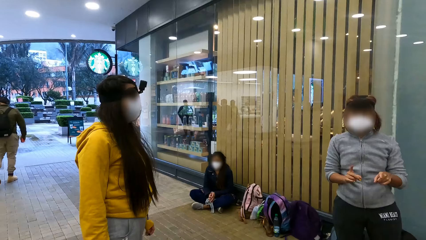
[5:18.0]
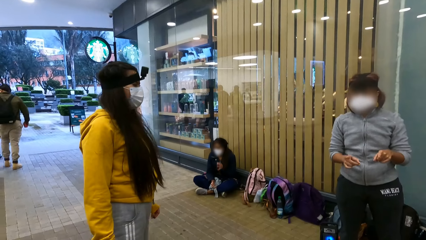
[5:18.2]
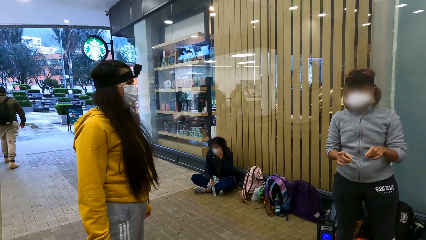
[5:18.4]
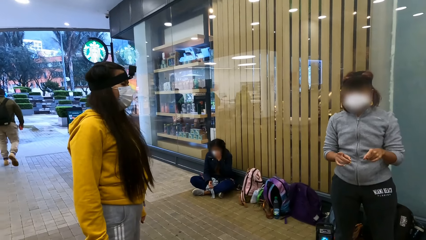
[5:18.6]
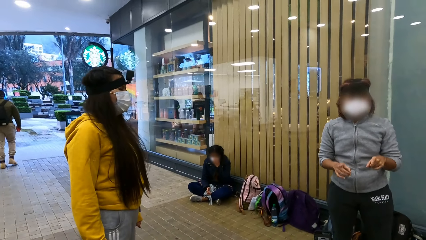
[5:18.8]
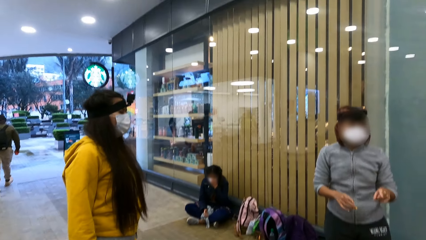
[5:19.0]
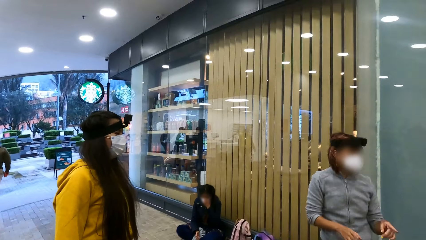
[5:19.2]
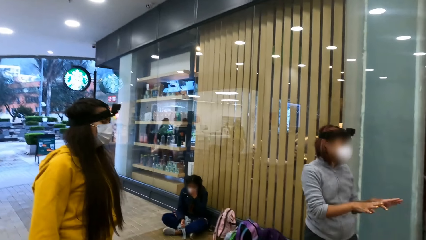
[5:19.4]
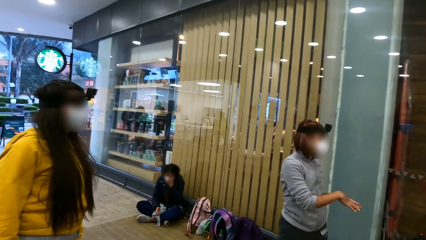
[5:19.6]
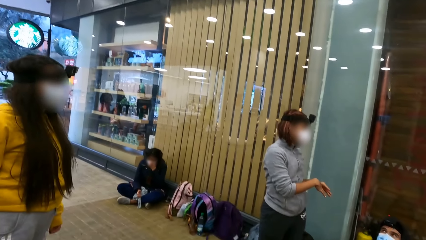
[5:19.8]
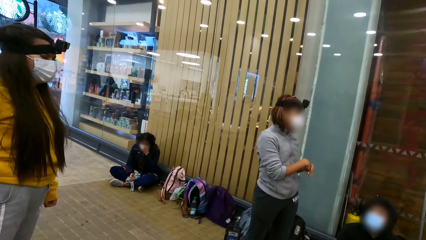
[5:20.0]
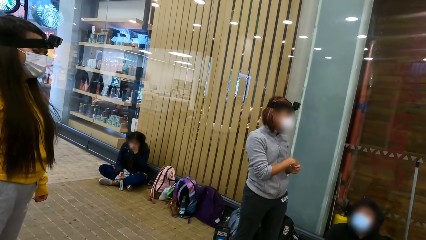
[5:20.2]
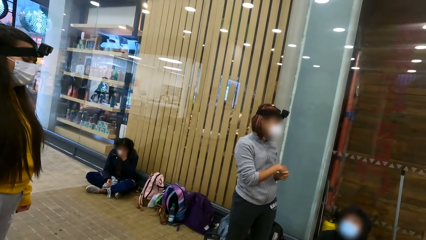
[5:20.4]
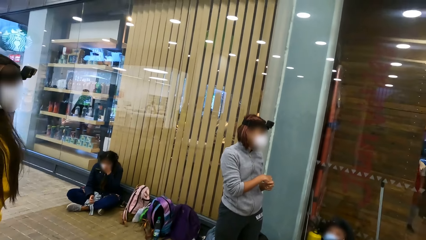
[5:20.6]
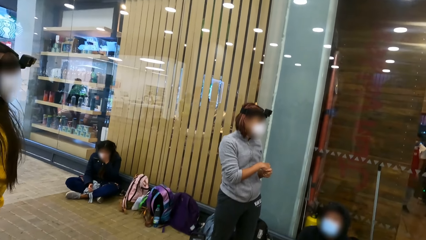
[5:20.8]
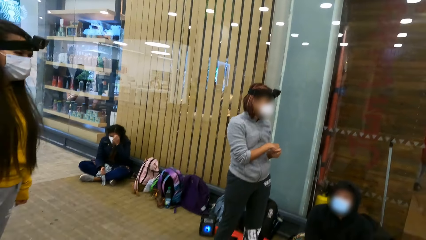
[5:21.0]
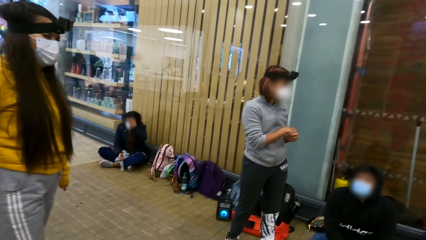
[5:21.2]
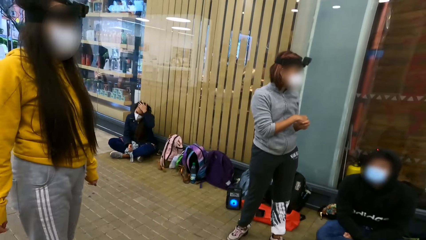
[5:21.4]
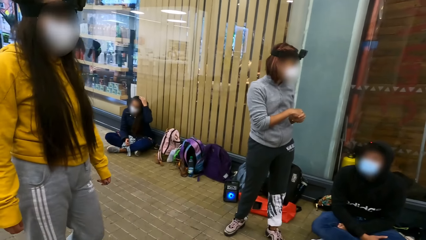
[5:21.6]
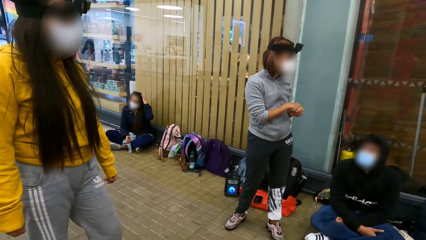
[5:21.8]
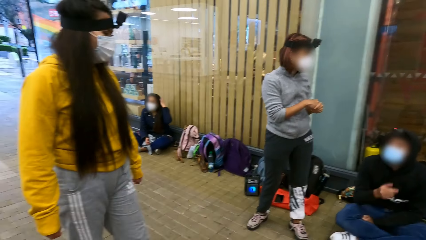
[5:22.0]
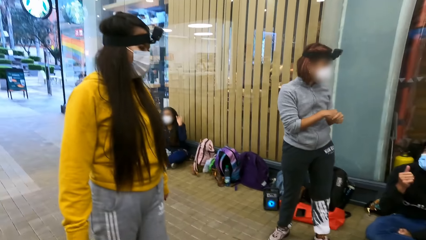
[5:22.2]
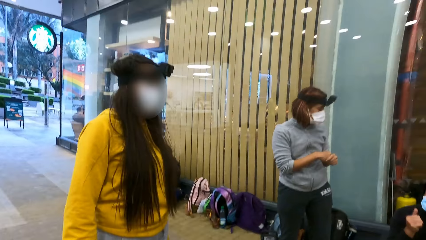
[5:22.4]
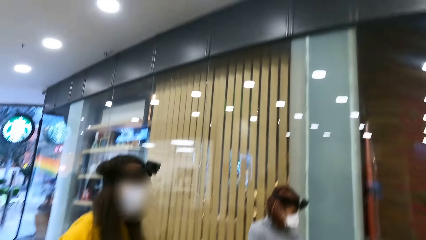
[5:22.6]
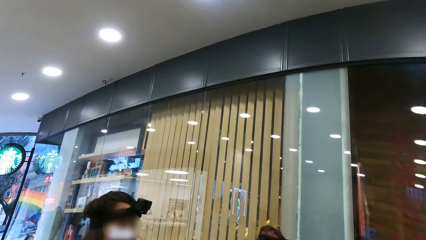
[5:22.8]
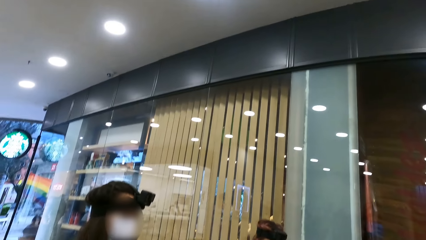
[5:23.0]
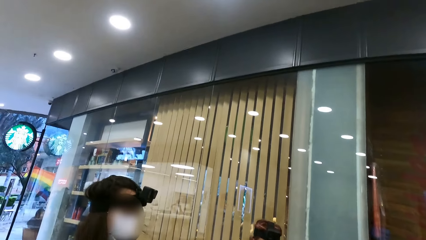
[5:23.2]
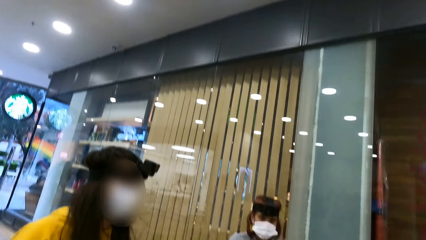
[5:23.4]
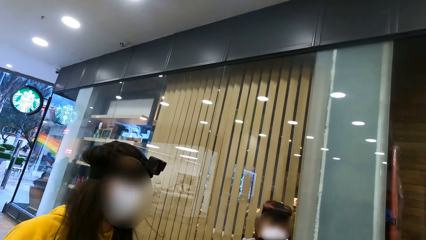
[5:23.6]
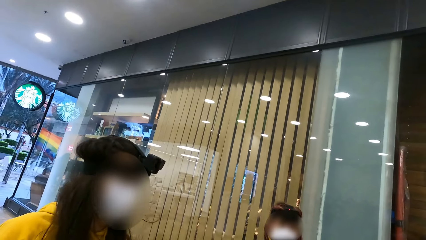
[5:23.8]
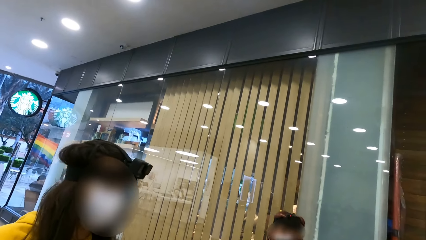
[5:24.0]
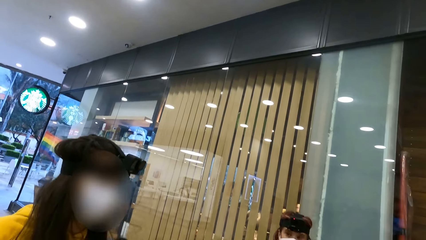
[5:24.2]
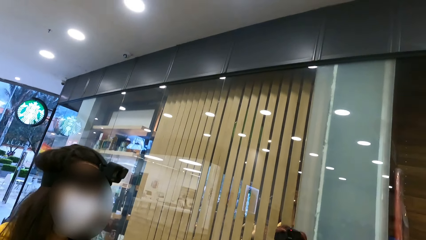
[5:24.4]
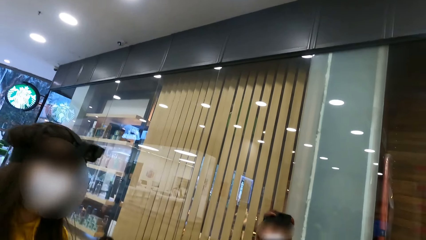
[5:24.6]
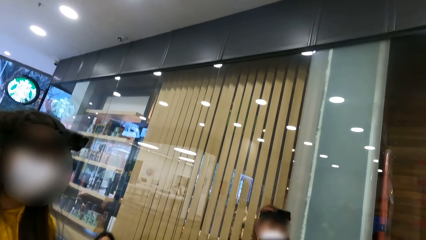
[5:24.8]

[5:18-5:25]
A woman converses with another woman.

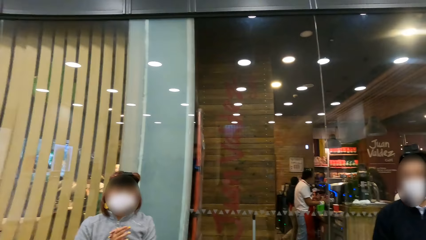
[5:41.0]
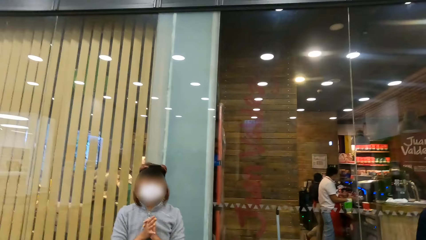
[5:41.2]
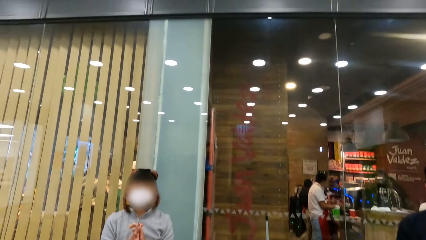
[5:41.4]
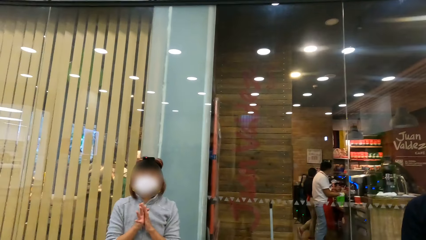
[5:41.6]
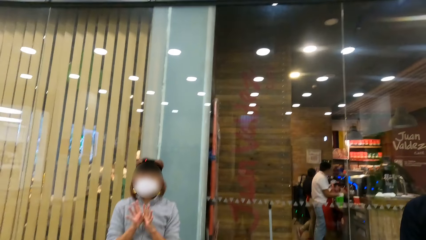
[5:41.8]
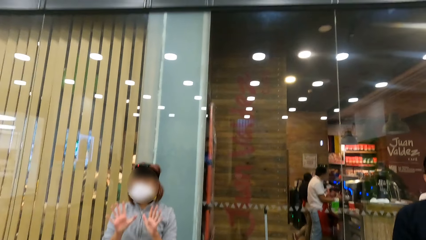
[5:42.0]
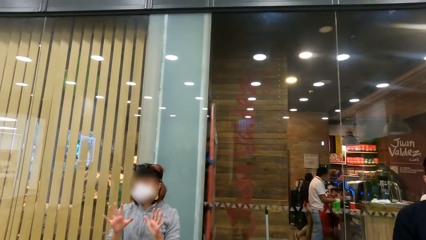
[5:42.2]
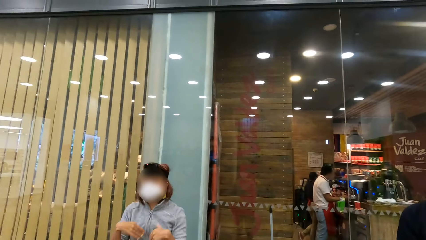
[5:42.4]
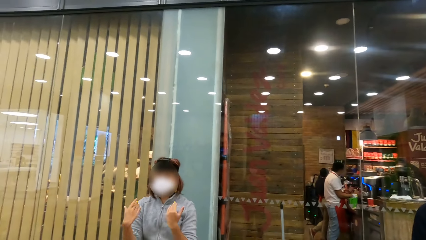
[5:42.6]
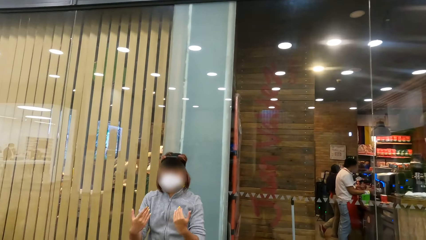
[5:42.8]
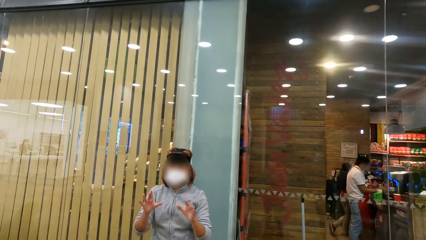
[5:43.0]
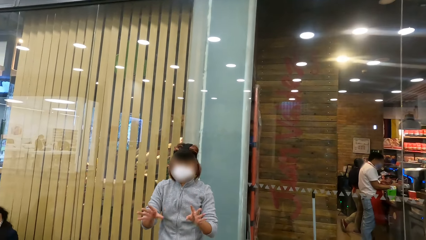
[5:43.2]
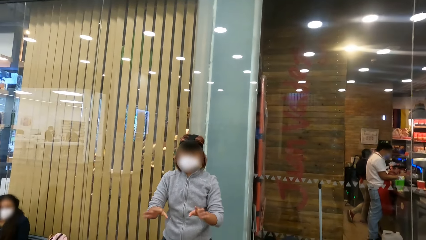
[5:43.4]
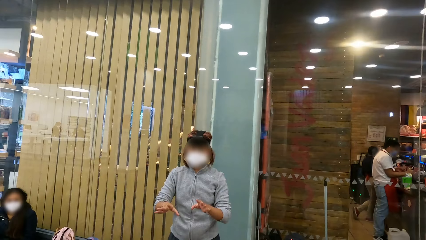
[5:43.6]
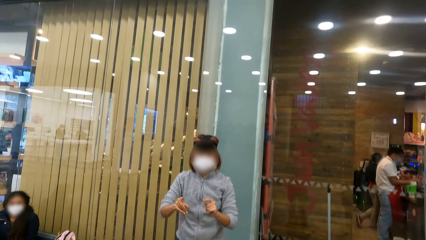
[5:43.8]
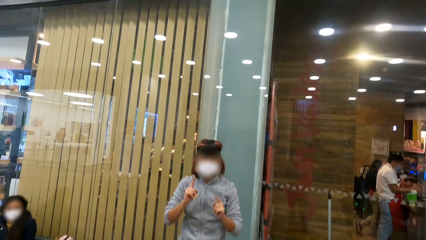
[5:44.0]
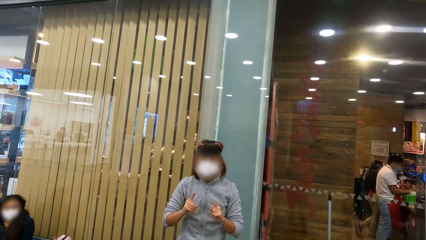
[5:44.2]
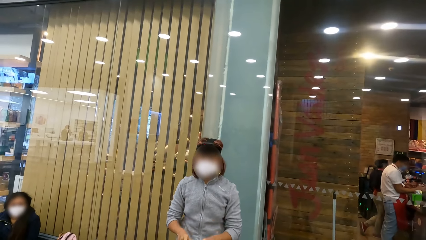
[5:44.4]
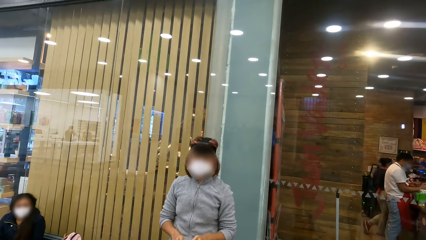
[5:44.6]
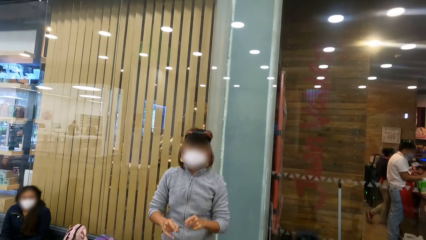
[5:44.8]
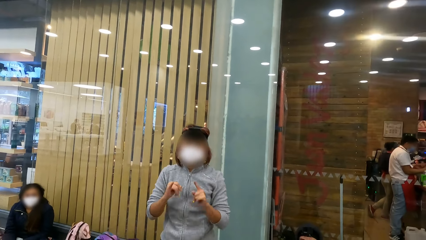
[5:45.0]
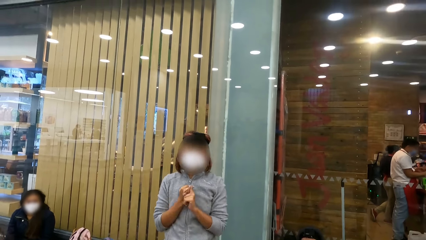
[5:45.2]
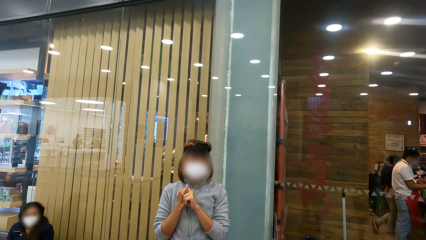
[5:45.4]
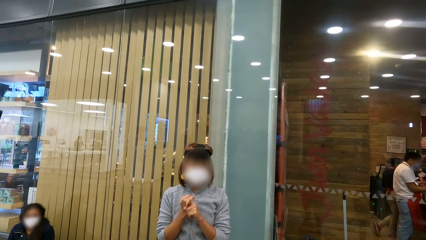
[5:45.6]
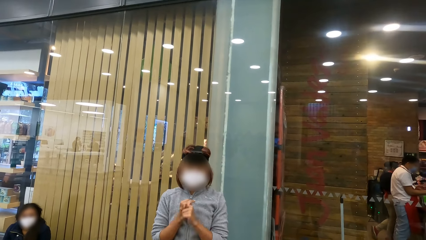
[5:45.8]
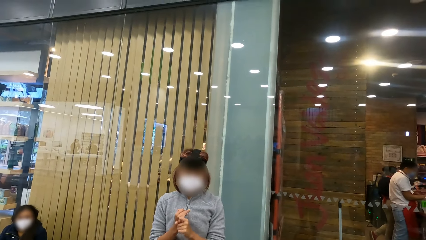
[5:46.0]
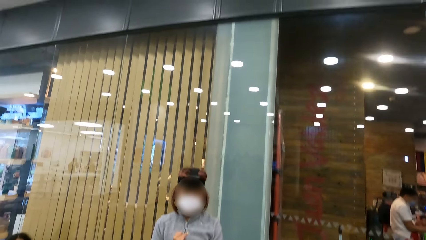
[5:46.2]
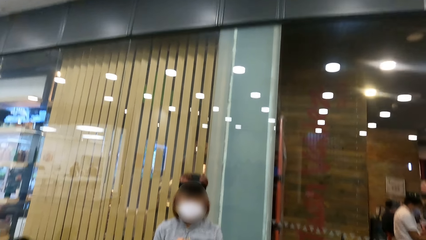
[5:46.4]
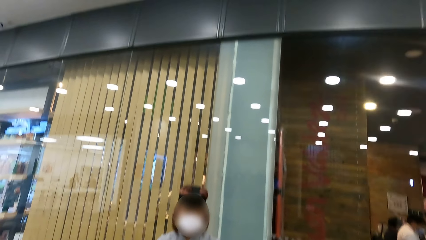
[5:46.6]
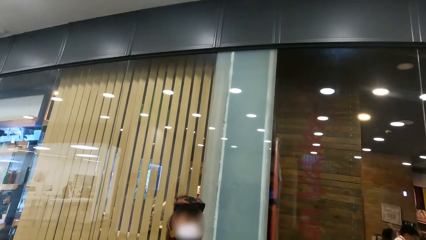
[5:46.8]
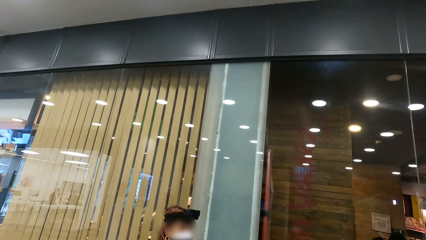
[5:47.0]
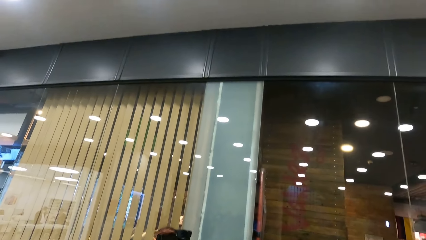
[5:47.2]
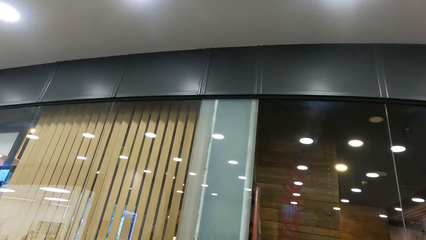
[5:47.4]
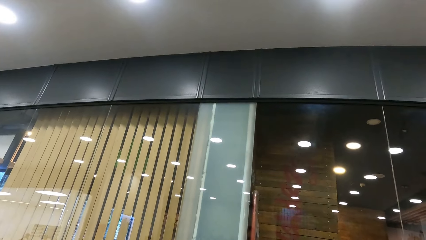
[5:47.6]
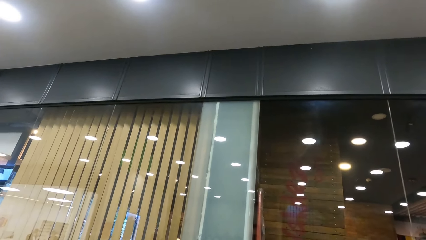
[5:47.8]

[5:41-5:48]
The camera wearer converses with a woman.

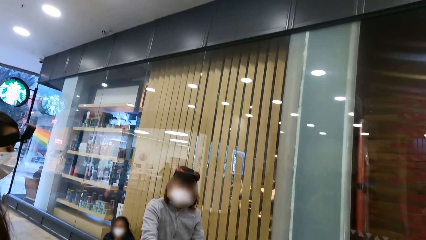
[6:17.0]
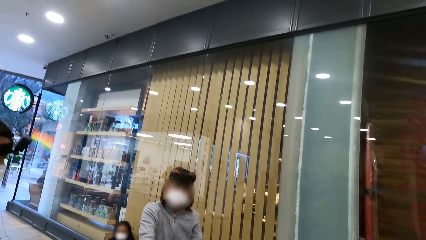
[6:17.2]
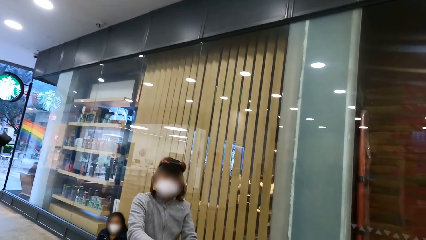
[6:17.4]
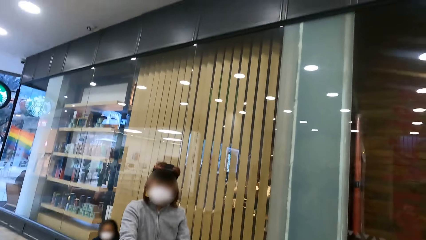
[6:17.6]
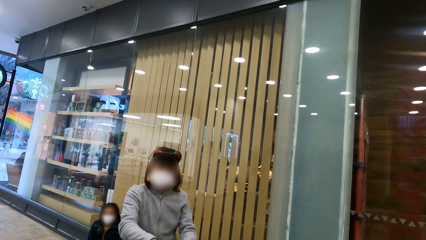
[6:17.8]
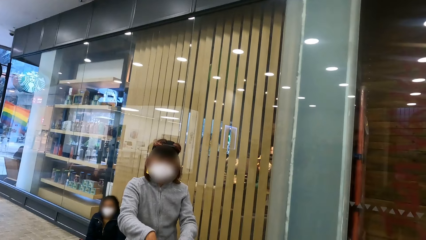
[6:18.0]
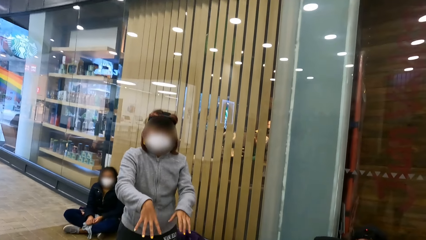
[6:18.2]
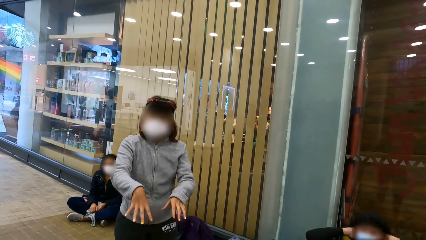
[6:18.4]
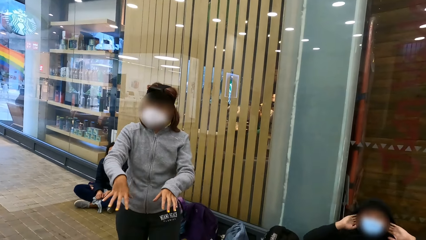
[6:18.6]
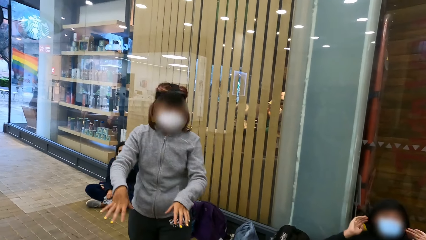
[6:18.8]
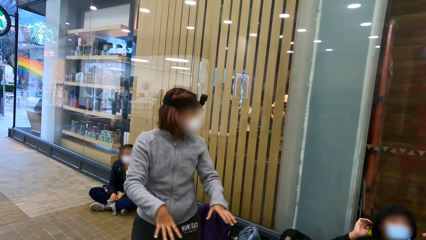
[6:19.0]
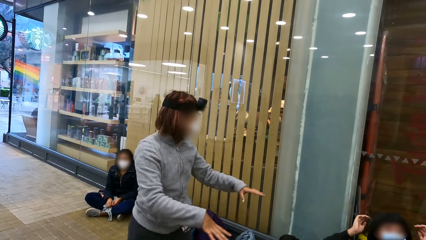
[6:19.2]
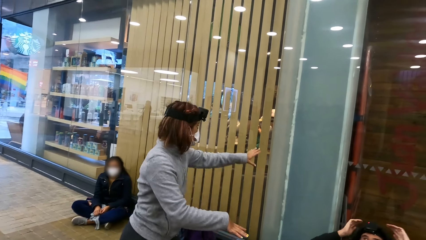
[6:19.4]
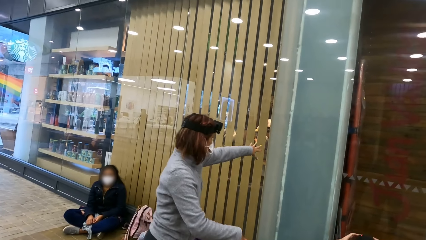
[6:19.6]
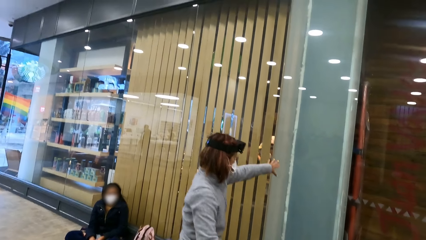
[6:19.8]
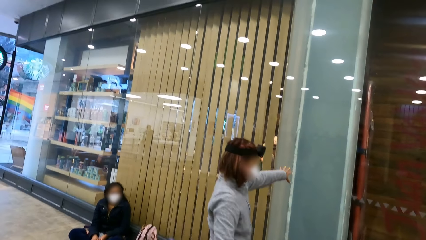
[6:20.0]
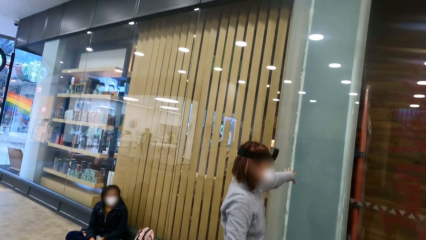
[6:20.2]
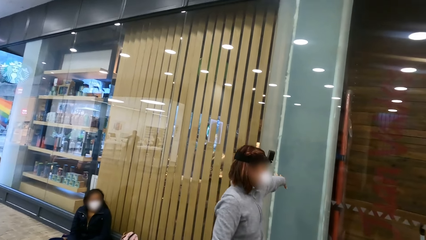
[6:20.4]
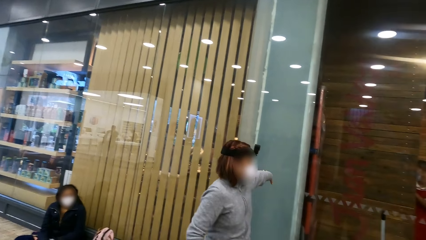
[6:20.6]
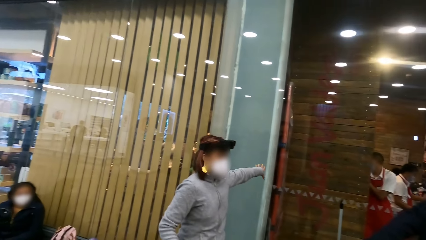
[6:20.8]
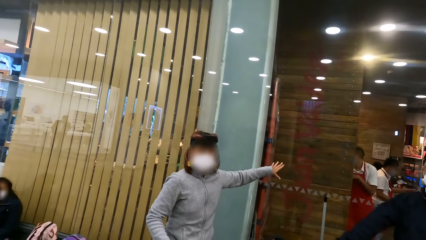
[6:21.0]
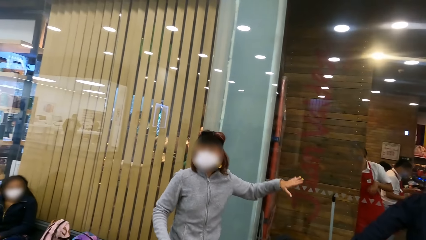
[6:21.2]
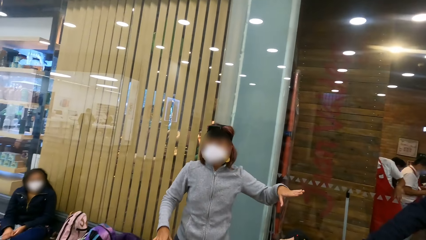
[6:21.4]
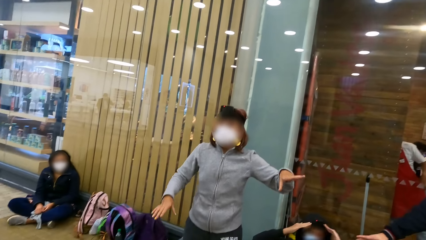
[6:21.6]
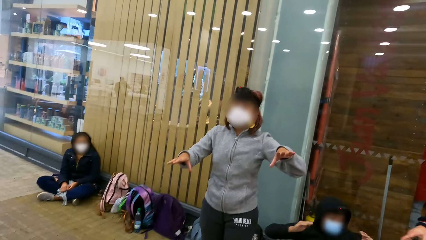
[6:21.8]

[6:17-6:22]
The camera wearer stares. A woman makes a step. The woman demonstrates something on the wall to another woman.
